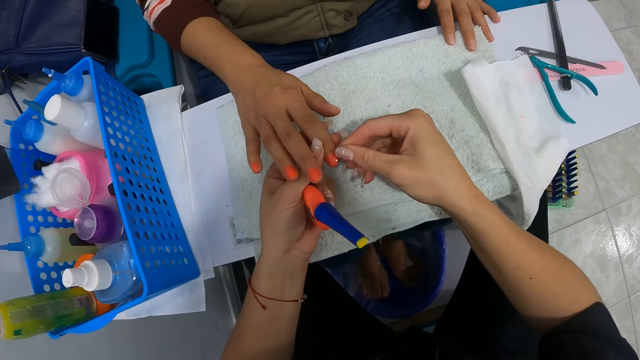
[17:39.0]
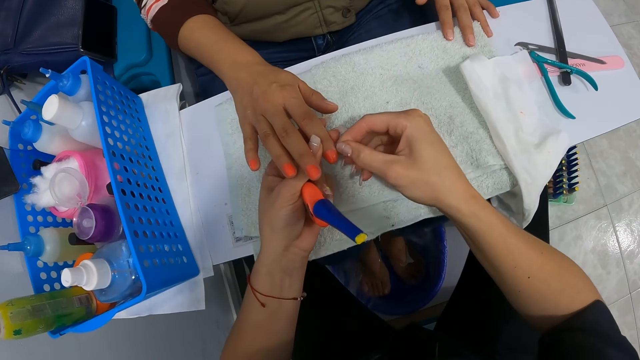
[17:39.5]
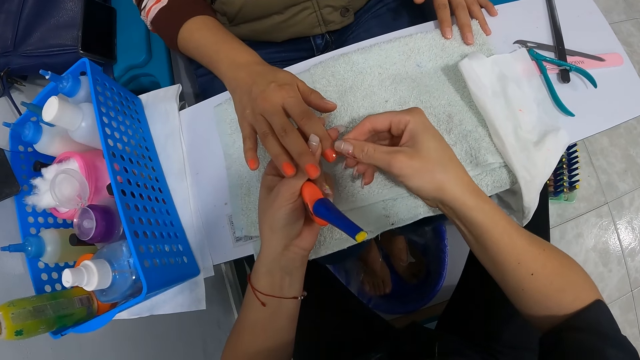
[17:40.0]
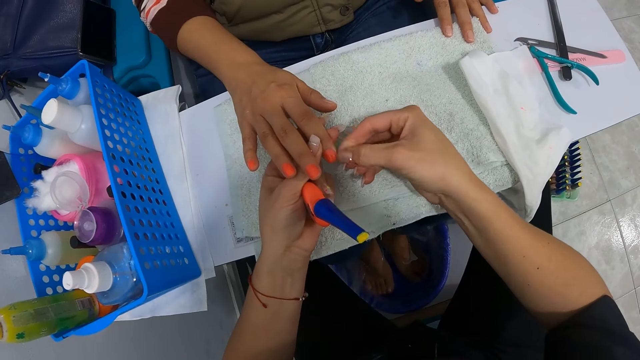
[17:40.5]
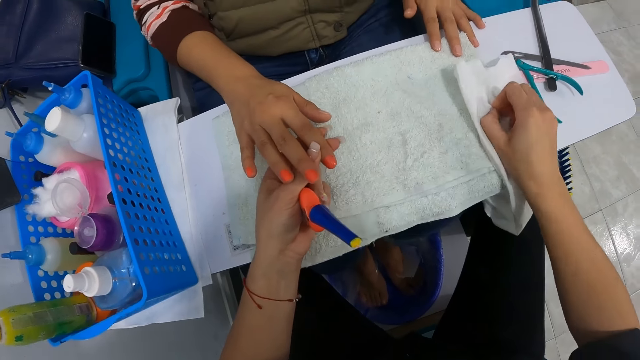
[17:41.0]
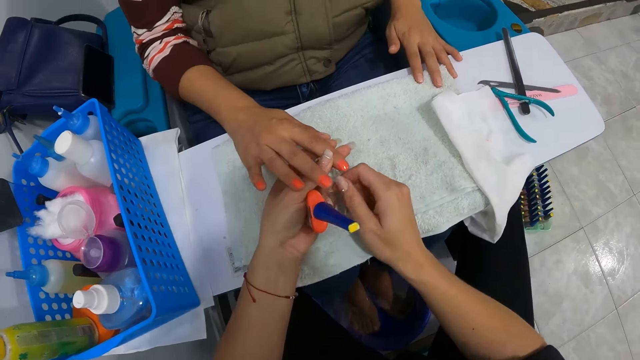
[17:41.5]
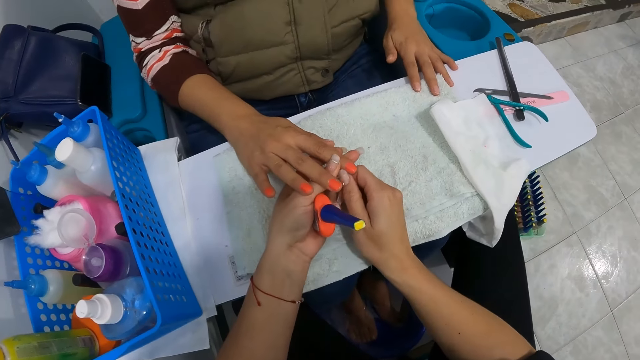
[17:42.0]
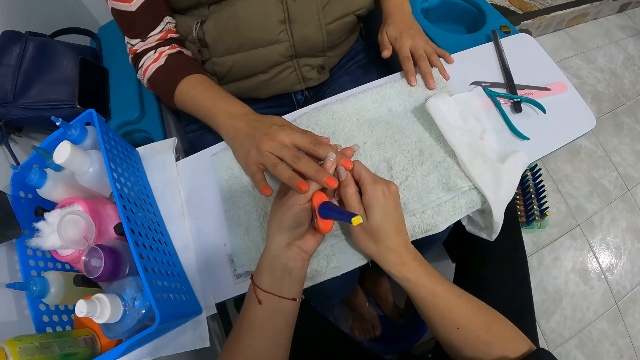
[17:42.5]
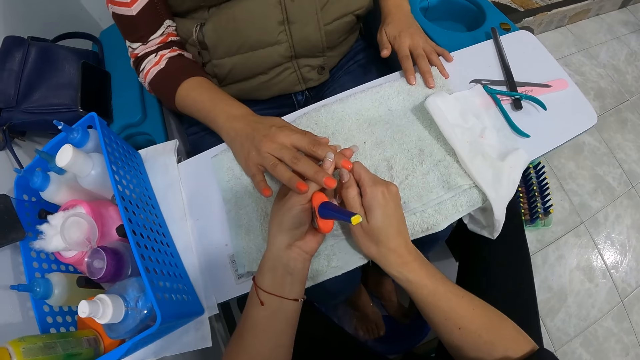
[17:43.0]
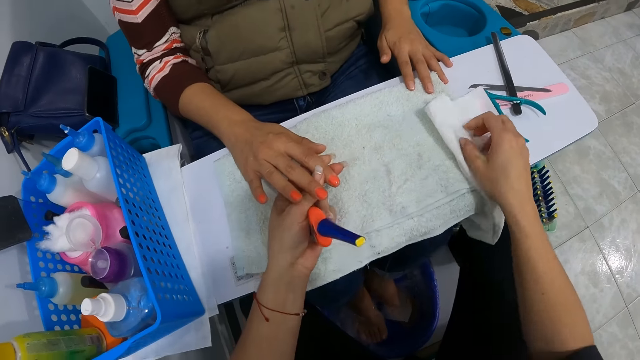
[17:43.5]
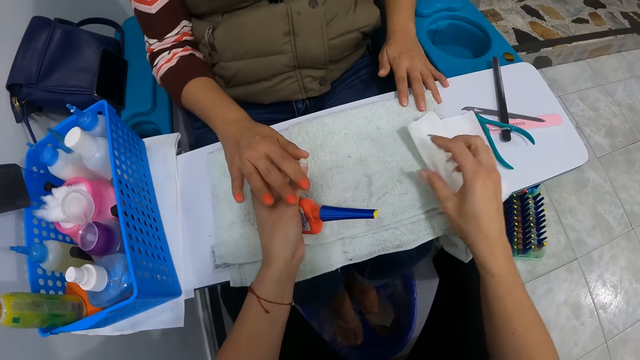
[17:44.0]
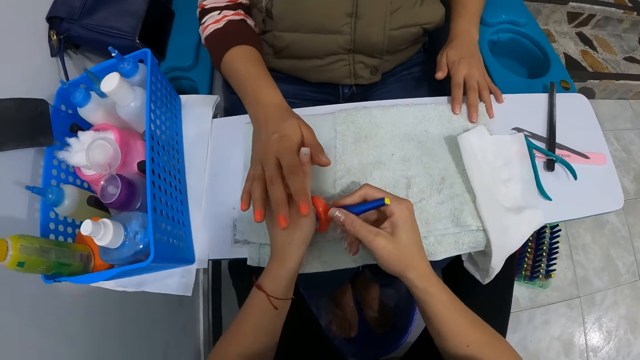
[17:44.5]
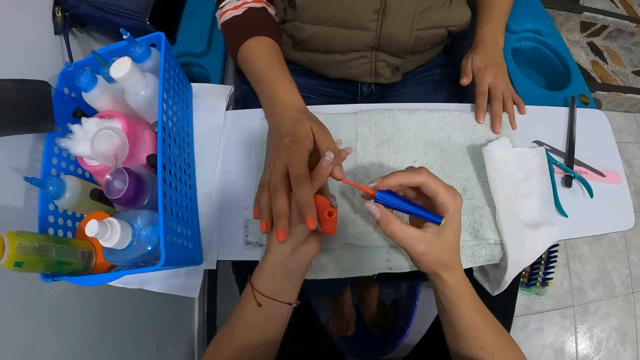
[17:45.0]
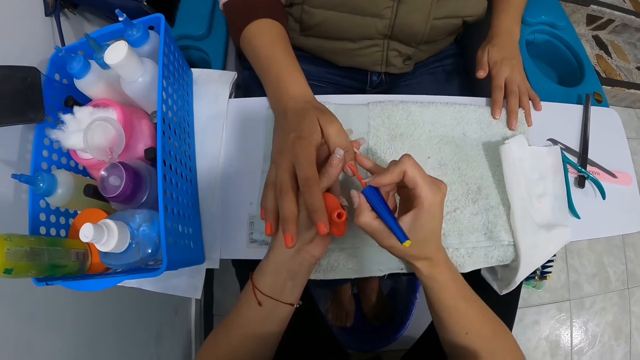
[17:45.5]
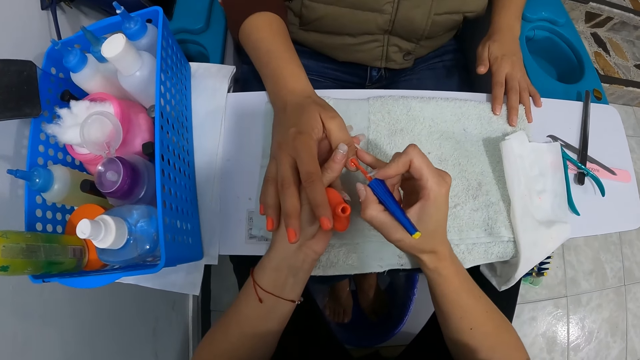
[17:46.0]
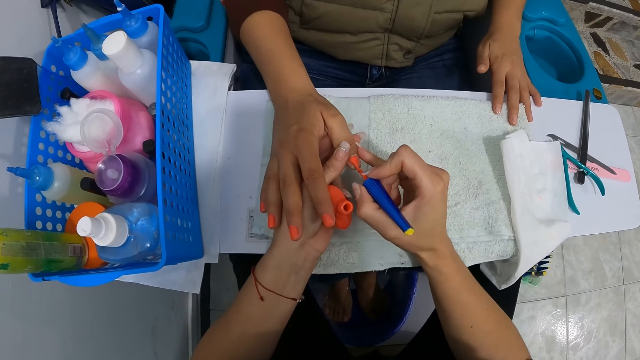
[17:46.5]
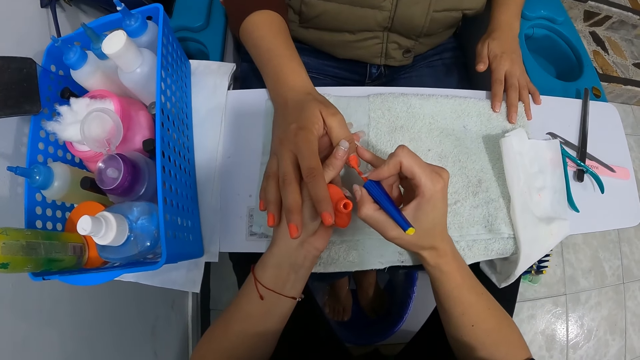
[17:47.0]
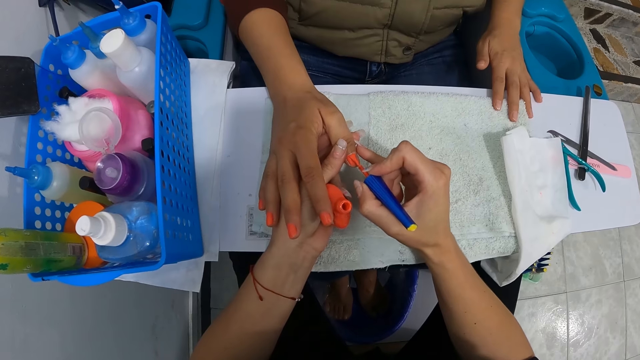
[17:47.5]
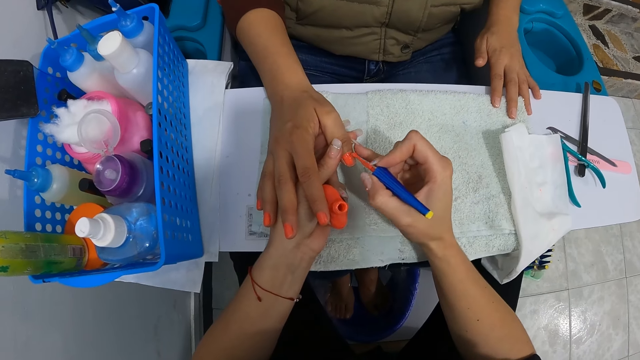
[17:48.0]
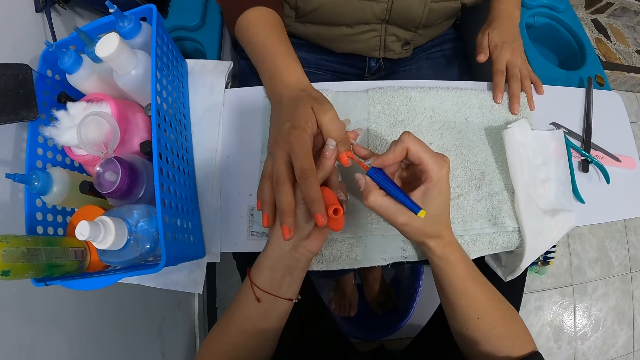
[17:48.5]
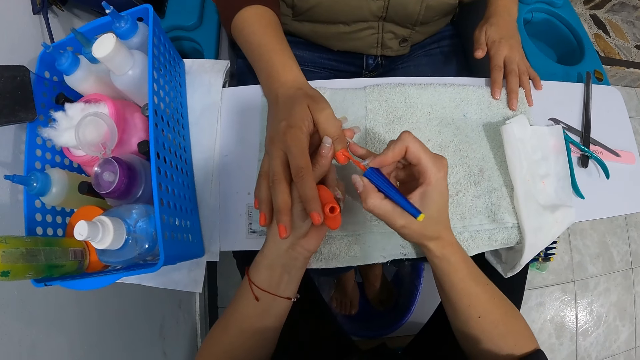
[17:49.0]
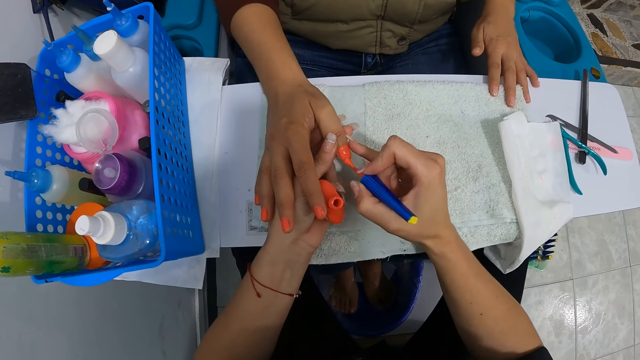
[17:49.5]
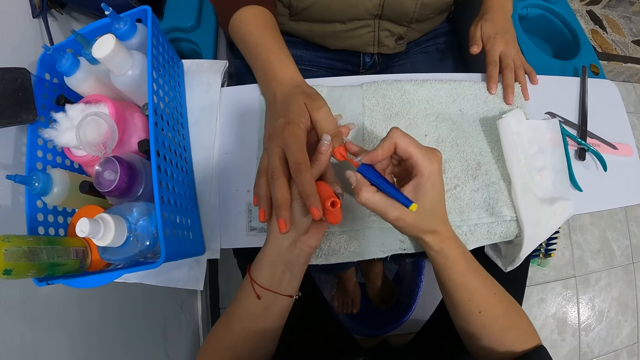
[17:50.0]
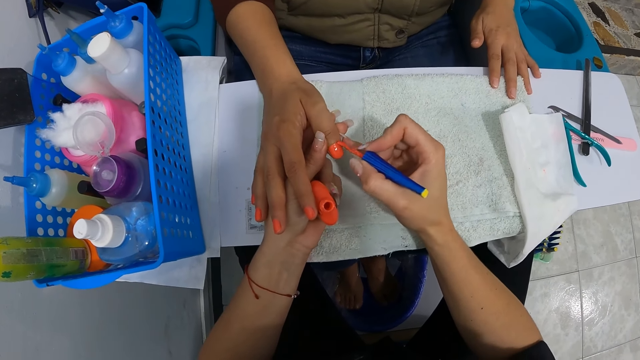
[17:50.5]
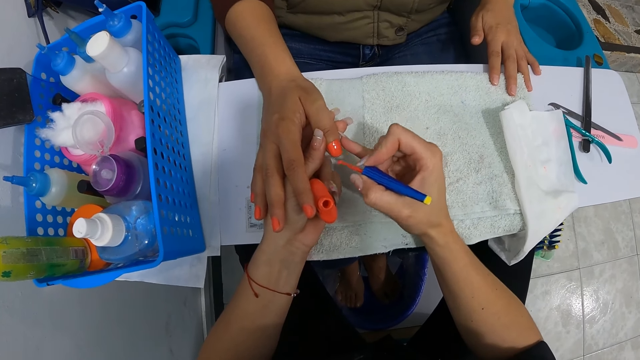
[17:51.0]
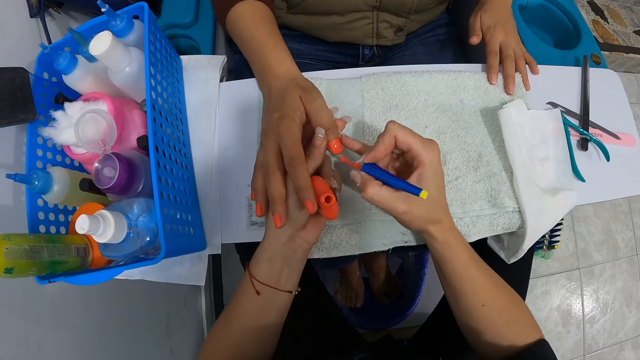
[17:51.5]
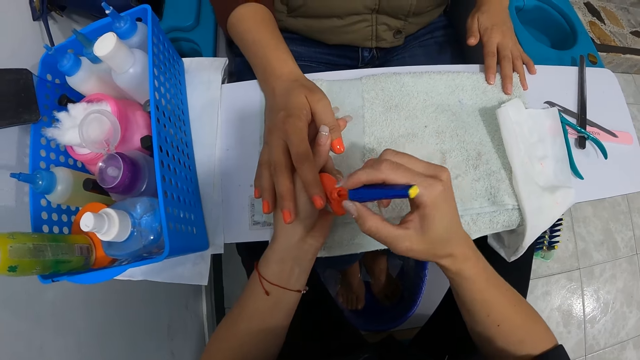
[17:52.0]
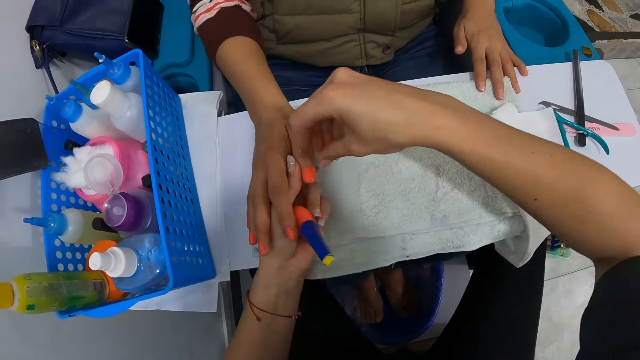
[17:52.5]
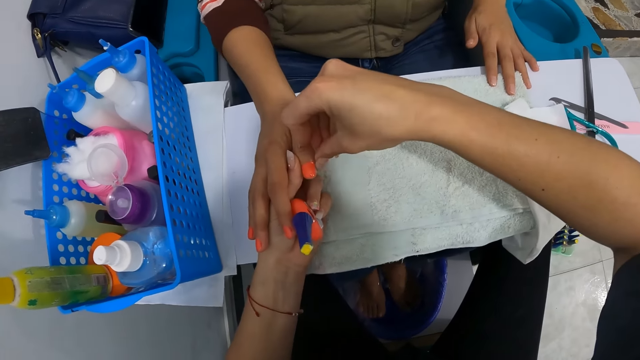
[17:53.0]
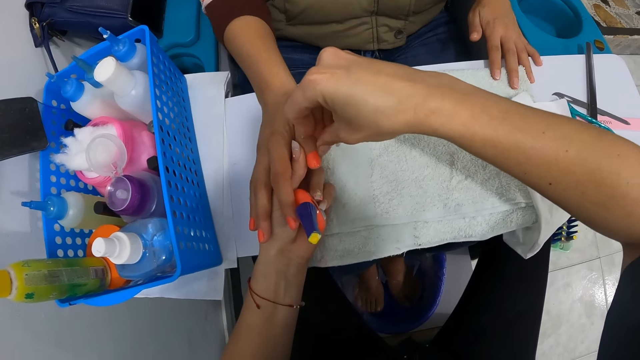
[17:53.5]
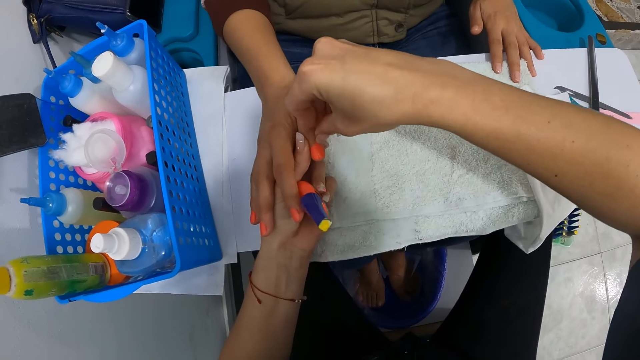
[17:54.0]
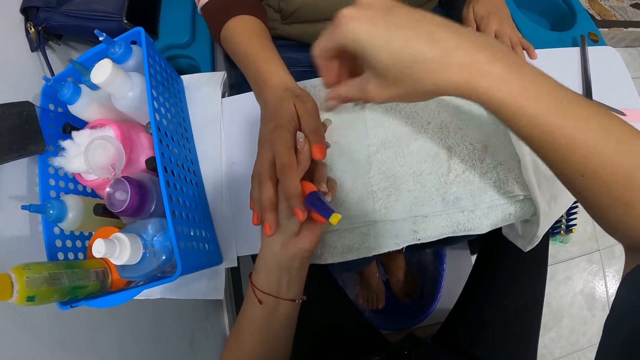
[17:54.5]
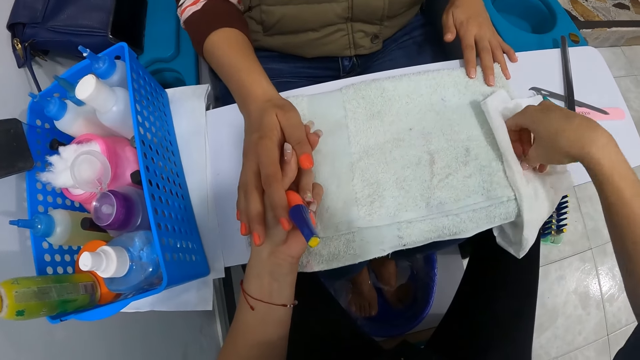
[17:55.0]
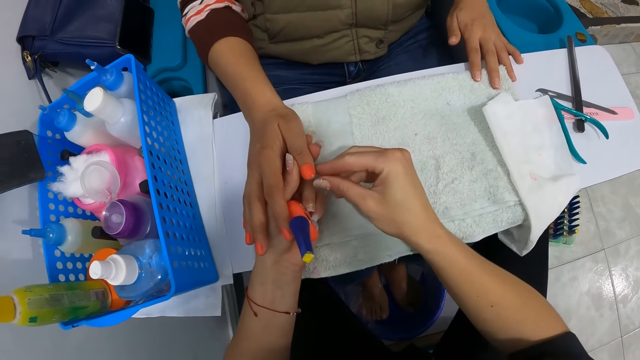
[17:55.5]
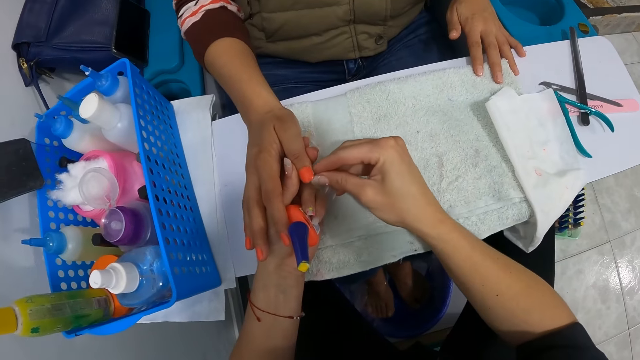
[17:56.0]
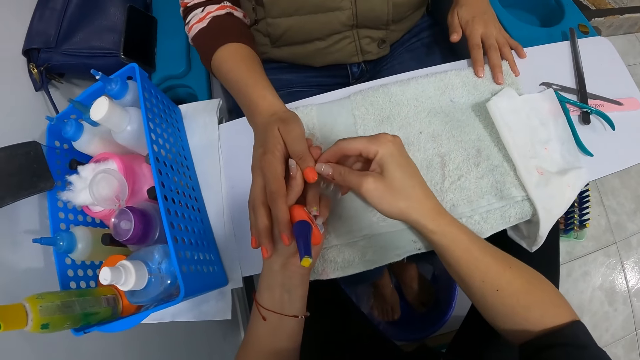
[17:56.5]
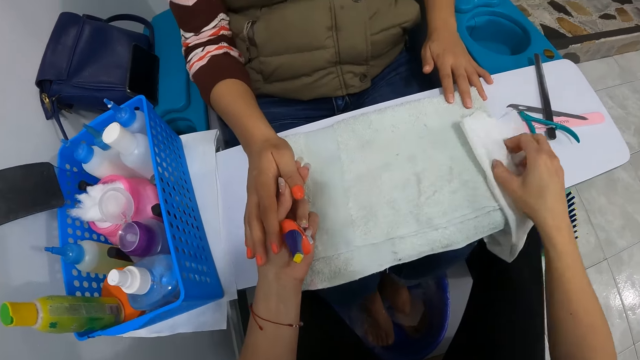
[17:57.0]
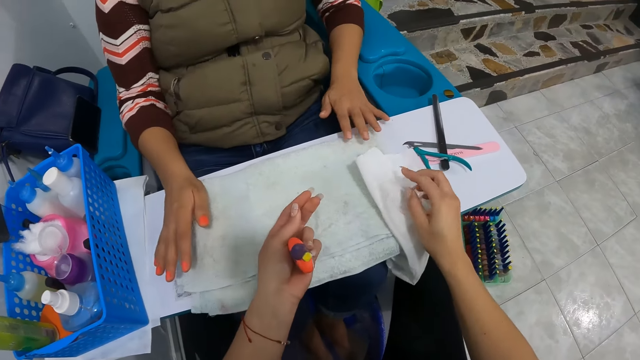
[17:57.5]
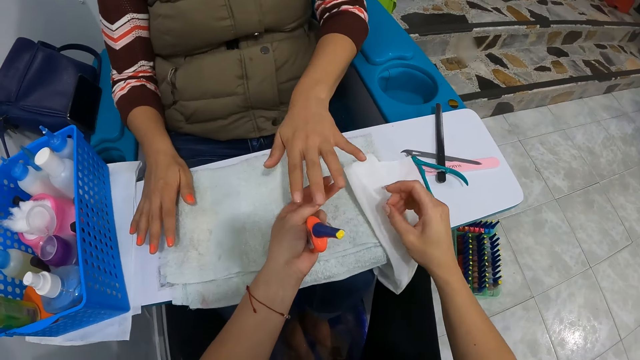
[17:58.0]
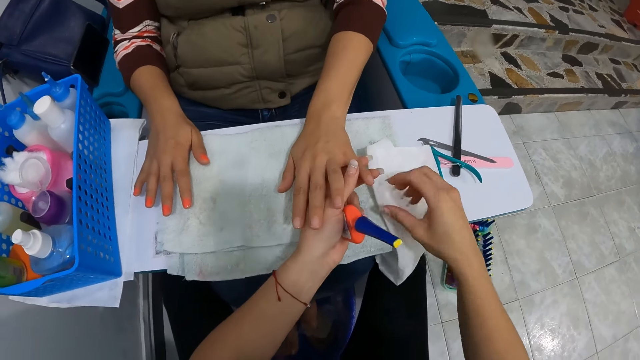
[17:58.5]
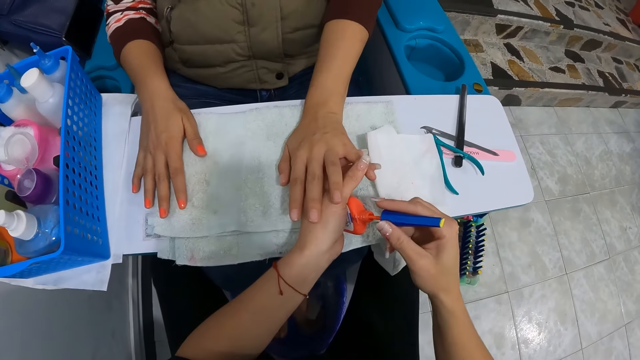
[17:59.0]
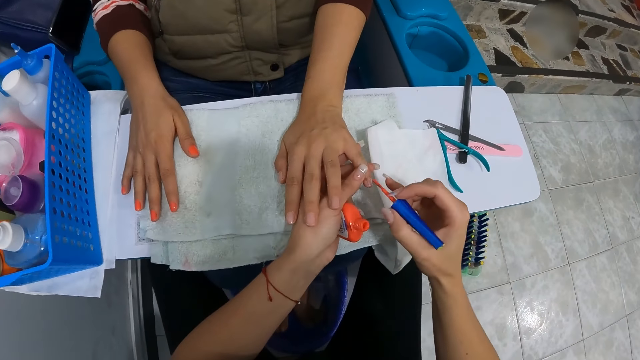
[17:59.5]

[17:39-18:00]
The camera wearer wipes her right hand on the paper towel. She cleans the finger with her right hand. She wipes her right hand on the paper towel. She holds a finger with her left hand. She picks up the nail polish brush from the bottle of nail polish with her right hand. She applies nail polish on a woman's right hand nail with the nail polish brush with her right hand. She puts the nail polish brush into the bottle of nail polish with her right hand. She cleans the finger with her right hand. She wipes the excess nail polish with her finger. She wipes her right hand on the paper towel. She cleans the finger with her right hand. She wipes her right hand on the paper towel. She holds a finger on the left hand of the woman with her left hand. She picks up the nail polish brush from the bottle of nail polish with her right hand.
